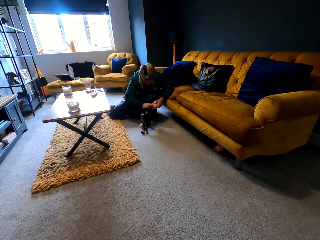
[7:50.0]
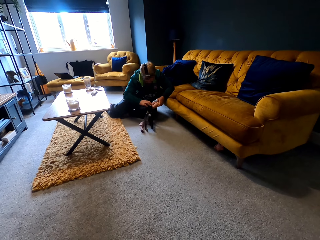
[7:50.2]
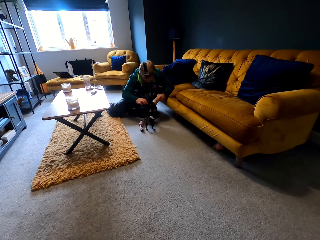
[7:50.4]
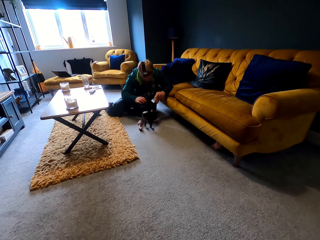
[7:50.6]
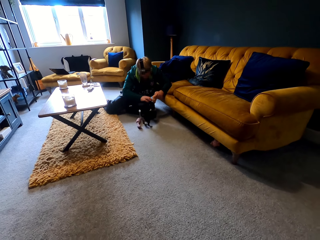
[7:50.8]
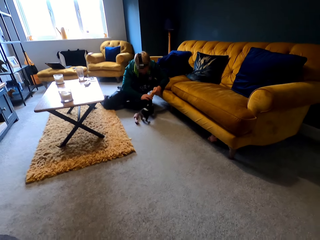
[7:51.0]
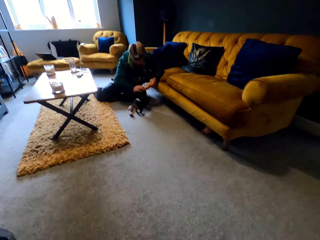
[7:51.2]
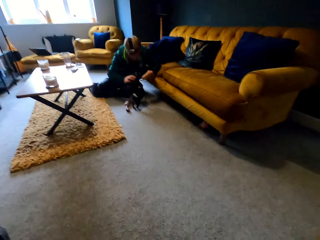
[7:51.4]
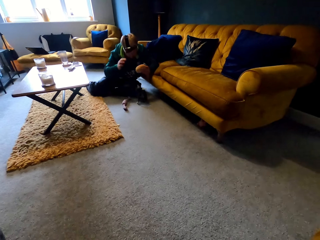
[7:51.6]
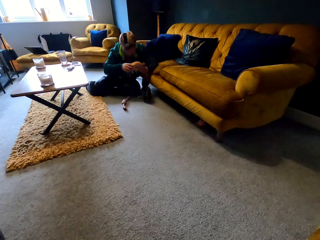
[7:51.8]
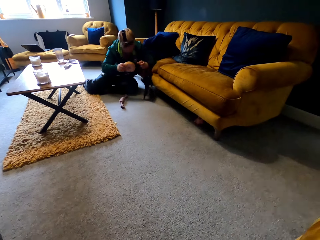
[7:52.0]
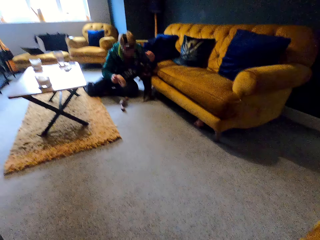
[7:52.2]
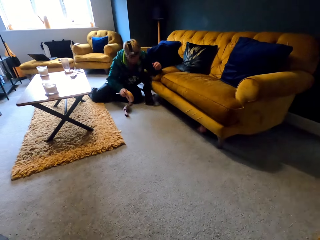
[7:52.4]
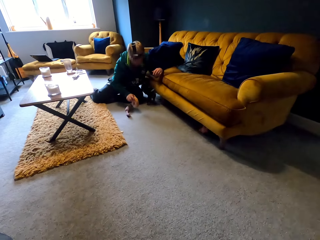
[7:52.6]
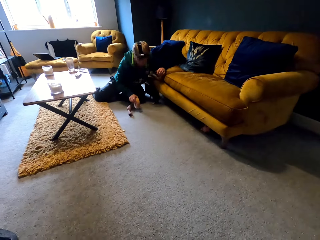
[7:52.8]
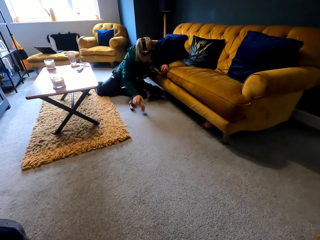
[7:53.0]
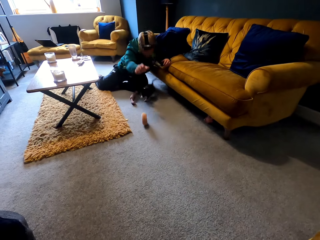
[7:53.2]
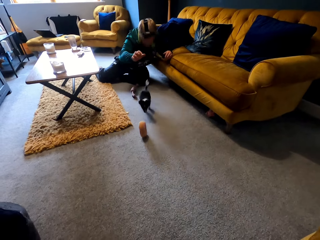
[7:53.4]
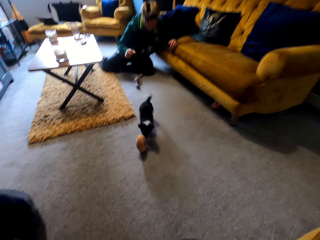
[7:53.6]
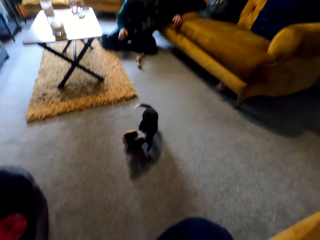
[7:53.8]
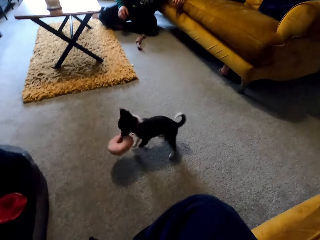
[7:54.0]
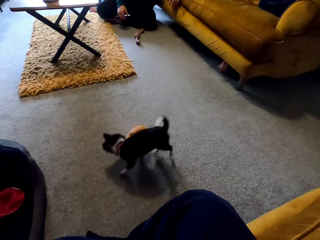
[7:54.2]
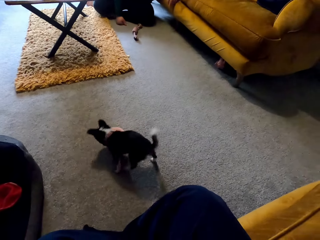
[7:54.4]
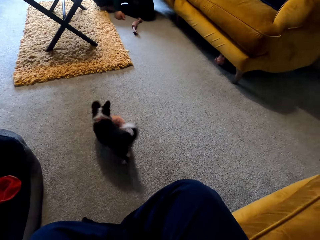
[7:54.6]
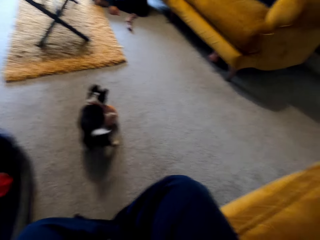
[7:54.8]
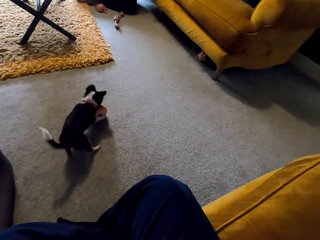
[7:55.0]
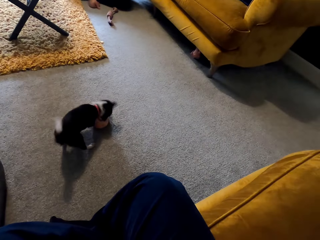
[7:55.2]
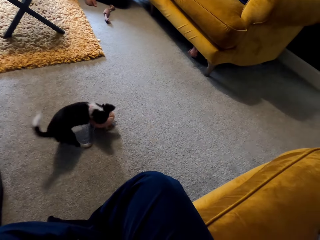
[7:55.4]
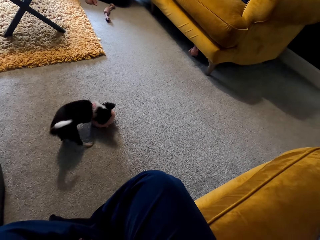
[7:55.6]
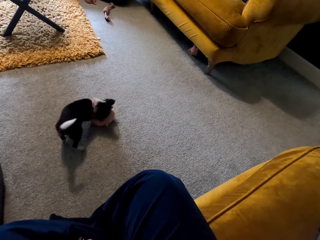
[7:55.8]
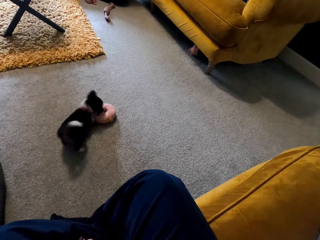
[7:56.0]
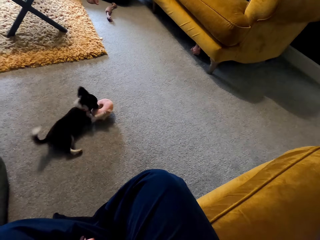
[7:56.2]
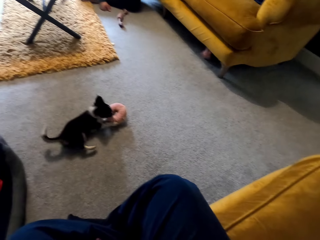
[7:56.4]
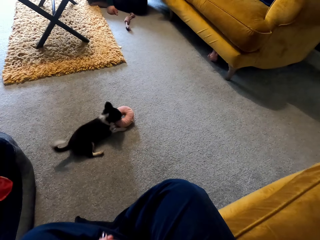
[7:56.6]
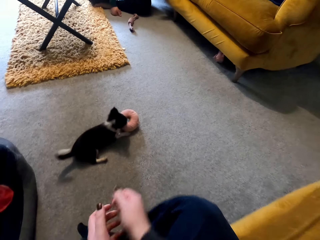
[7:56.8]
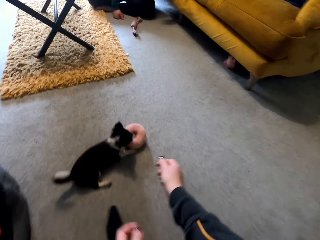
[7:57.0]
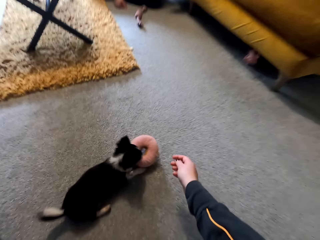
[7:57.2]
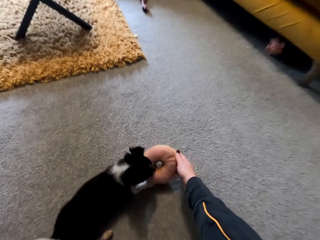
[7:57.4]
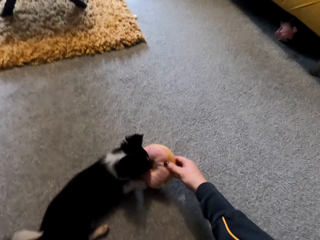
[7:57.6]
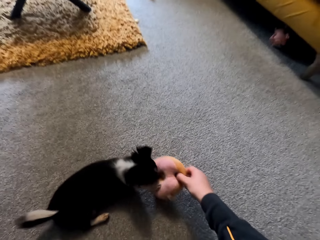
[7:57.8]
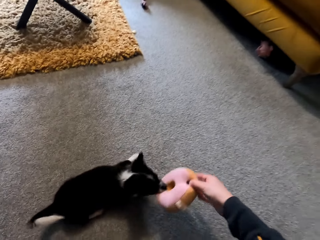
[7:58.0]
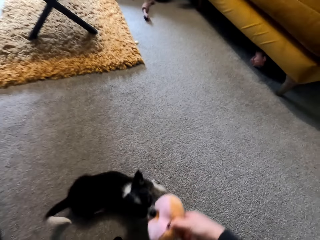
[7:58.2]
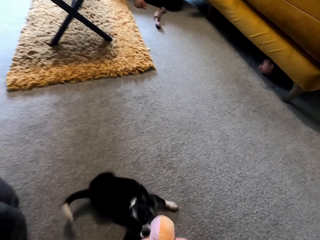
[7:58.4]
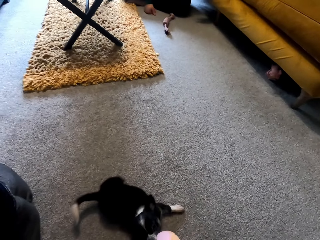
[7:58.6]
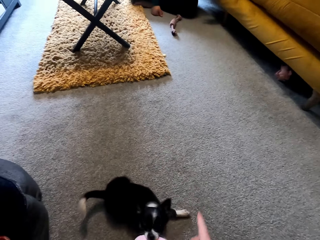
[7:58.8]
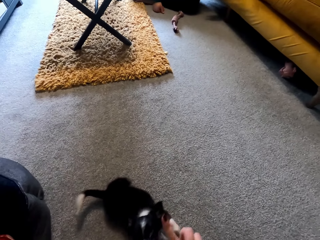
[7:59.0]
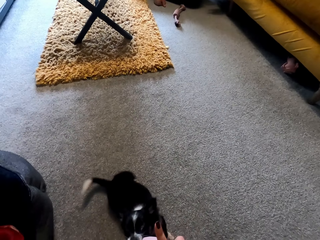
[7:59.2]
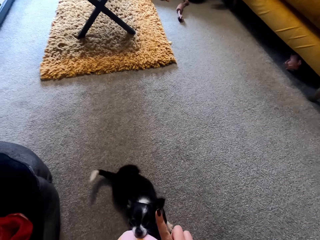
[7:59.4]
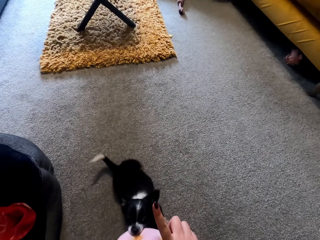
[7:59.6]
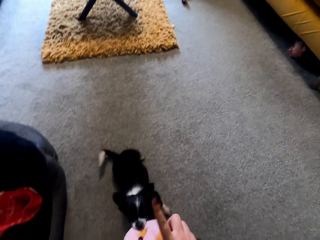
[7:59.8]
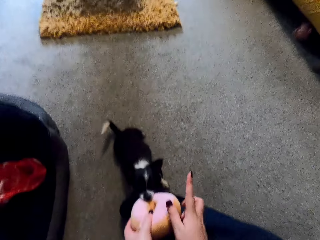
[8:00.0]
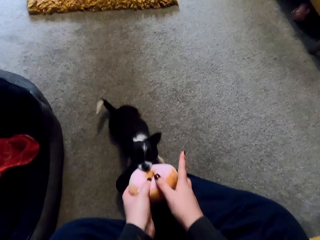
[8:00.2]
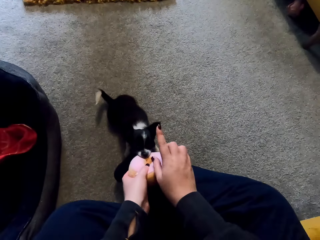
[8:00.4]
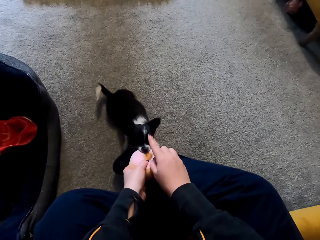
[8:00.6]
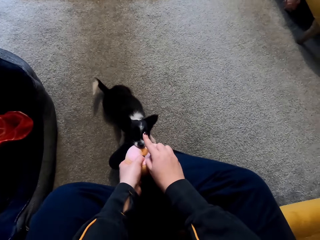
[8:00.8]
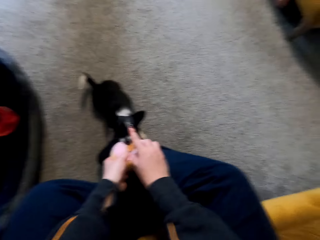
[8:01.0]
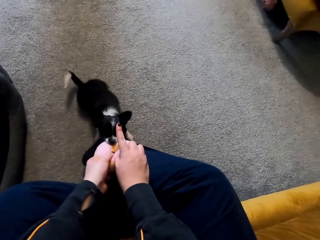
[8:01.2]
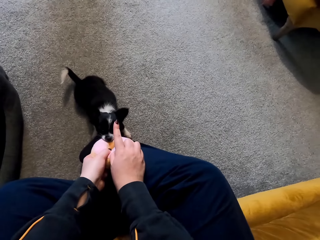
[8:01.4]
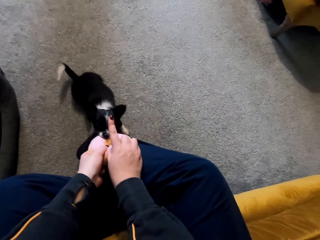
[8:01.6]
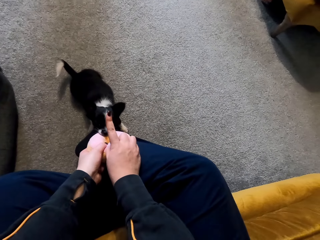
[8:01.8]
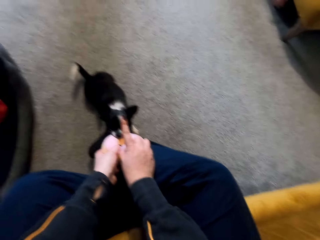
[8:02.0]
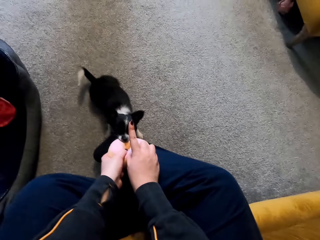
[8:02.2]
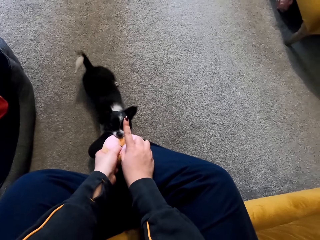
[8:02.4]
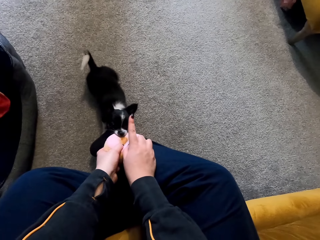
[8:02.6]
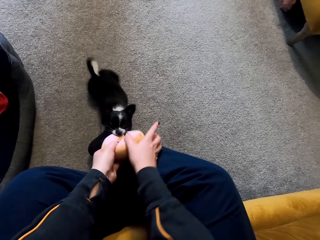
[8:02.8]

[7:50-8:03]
A man throws the toy on the floor. The camera wearer pulls the toy from the dog.

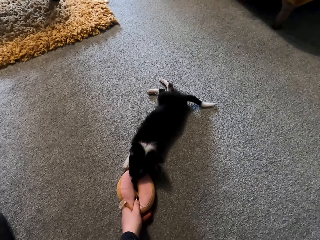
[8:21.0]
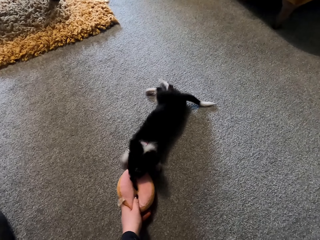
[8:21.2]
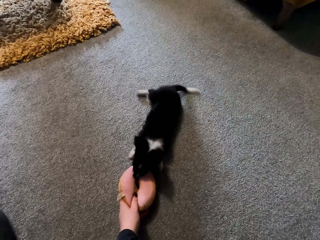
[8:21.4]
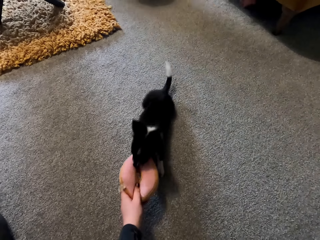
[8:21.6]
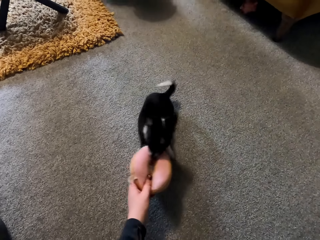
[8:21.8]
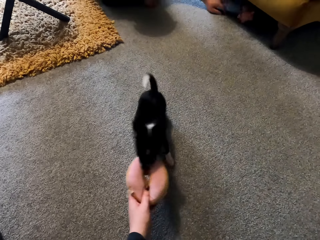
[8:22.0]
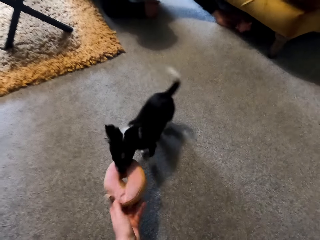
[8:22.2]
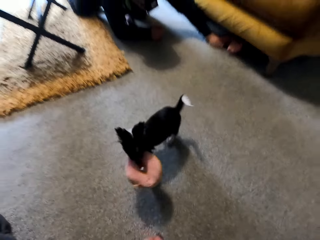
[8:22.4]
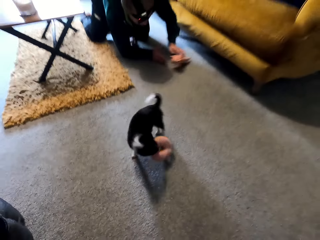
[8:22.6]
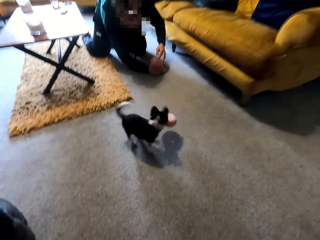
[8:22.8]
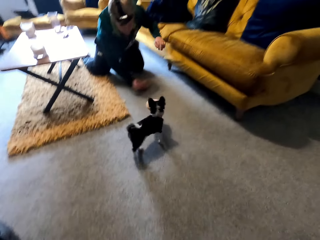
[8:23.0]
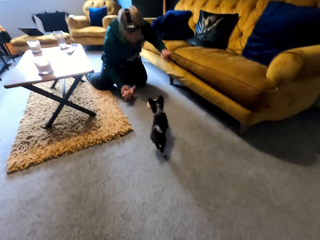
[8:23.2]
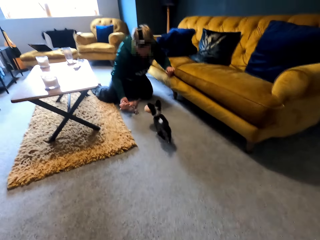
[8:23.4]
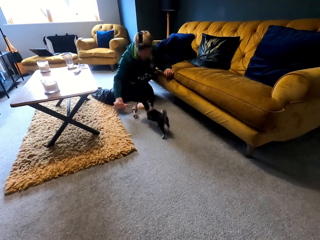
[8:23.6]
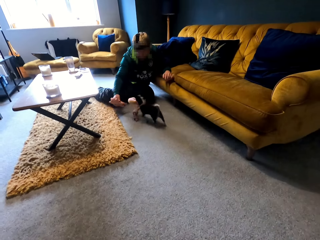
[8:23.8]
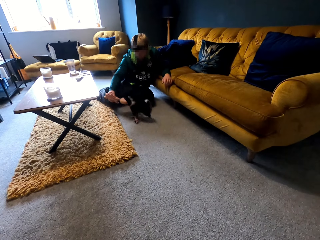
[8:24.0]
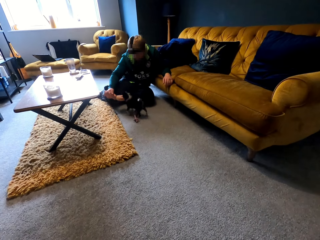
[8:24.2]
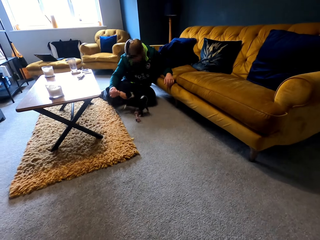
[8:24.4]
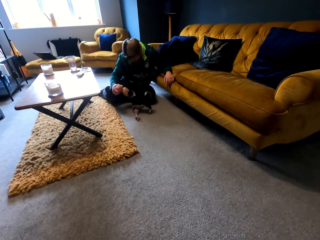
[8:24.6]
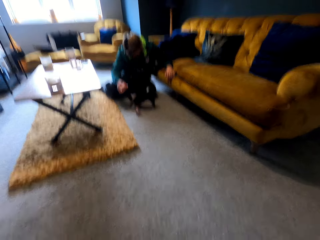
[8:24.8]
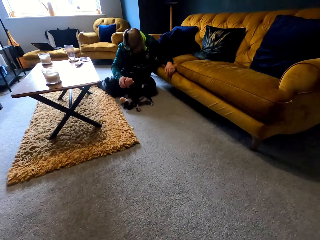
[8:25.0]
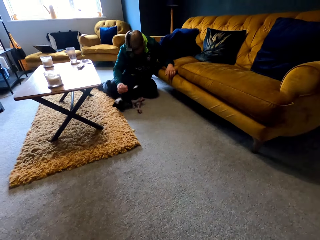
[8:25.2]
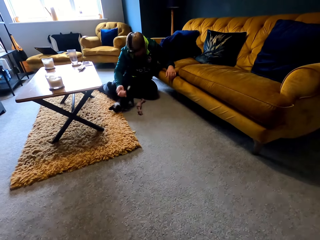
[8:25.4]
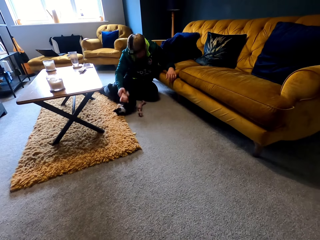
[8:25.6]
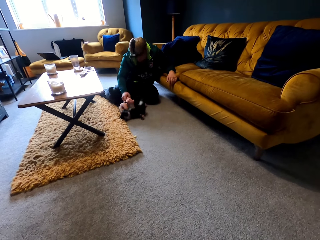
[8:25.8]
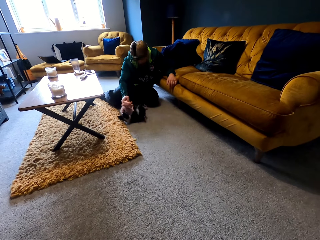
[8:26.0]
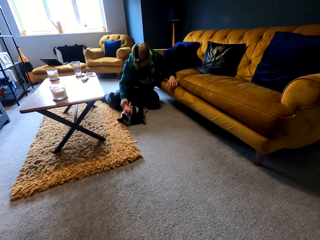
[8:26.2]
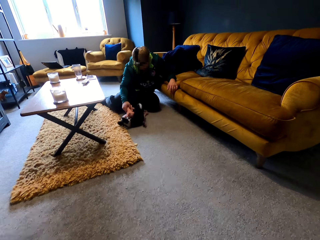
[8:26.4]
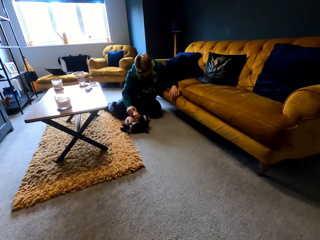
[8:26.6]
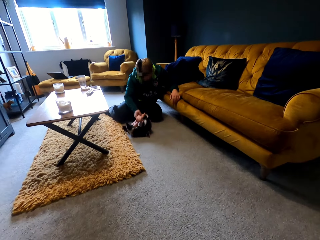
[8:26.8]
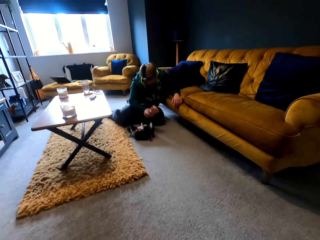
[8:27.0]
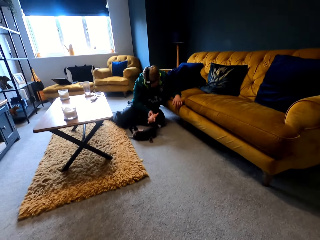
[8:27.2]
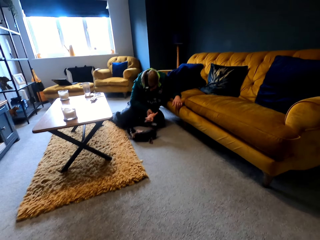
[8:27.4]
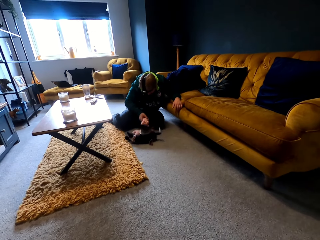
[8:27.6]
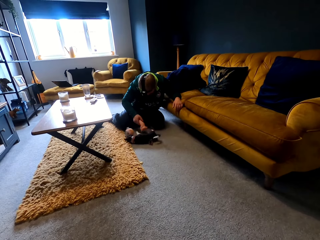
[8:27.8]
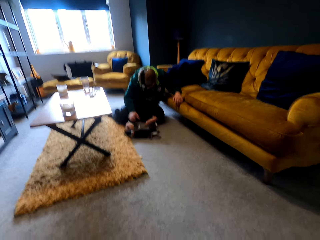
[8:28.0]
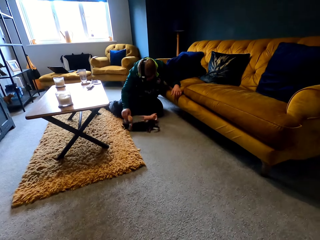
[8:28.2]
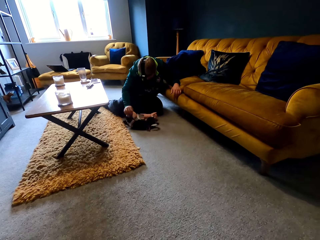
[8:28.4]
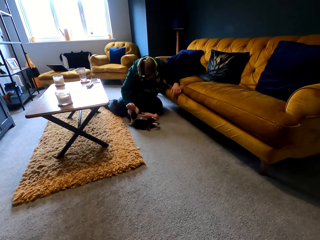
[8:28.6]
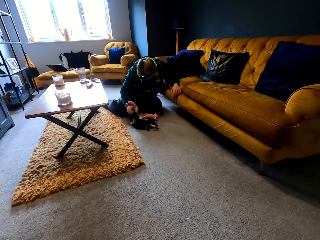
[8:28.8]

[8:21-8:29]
A man picks up the doll under the couch. He moves the doll around the dog.
